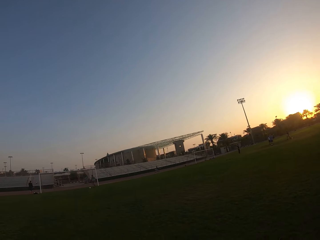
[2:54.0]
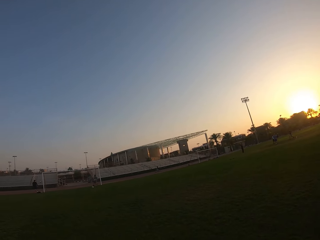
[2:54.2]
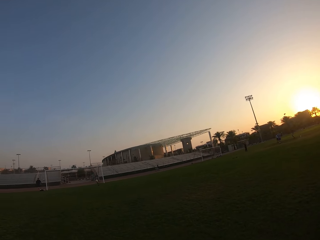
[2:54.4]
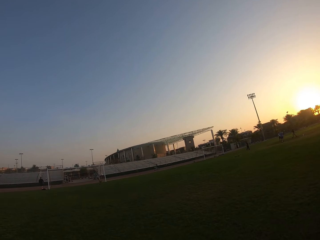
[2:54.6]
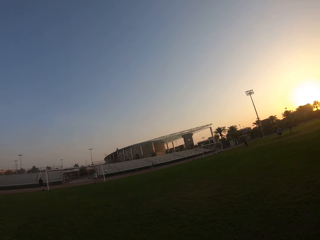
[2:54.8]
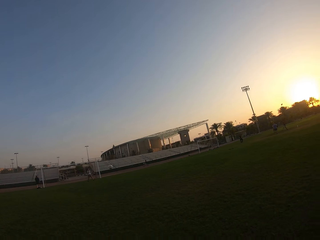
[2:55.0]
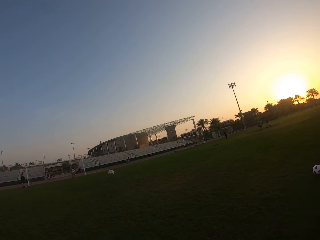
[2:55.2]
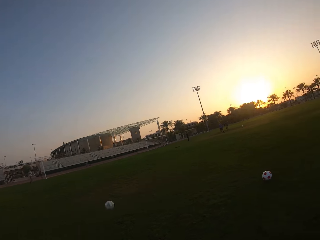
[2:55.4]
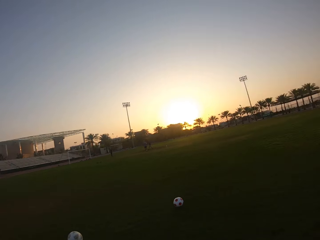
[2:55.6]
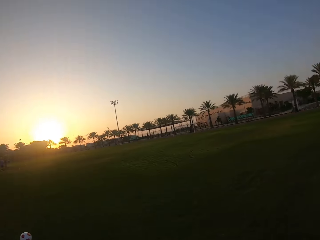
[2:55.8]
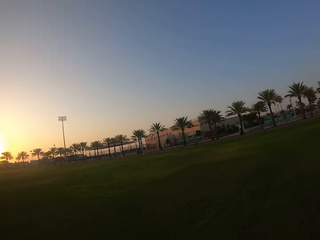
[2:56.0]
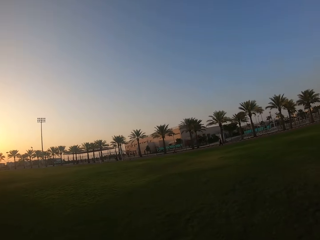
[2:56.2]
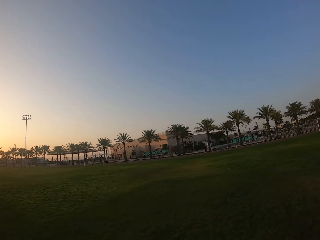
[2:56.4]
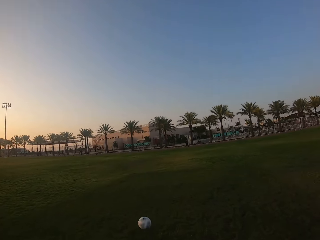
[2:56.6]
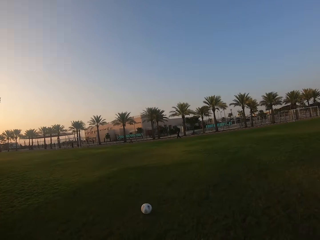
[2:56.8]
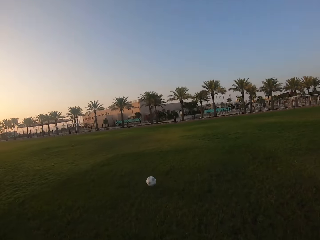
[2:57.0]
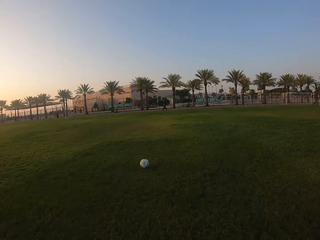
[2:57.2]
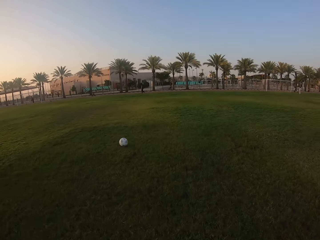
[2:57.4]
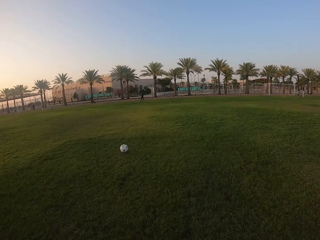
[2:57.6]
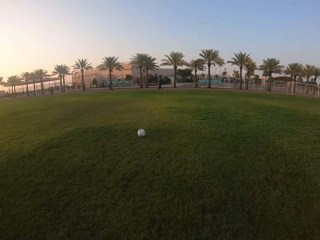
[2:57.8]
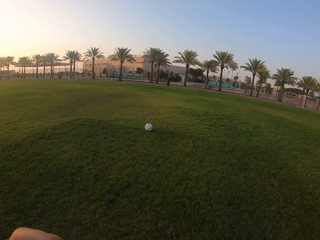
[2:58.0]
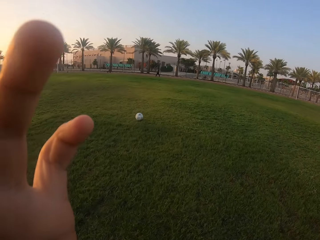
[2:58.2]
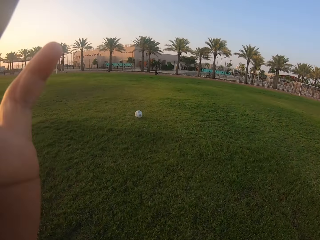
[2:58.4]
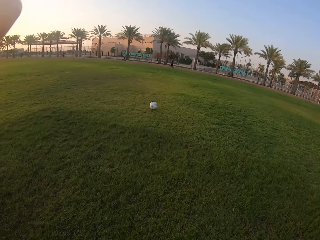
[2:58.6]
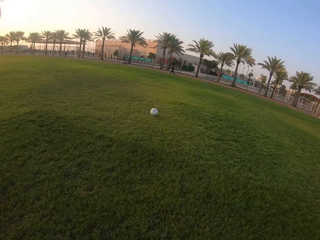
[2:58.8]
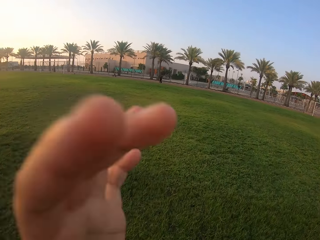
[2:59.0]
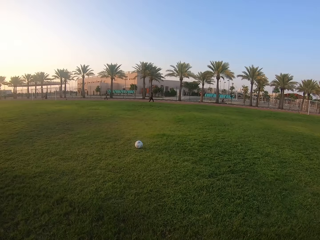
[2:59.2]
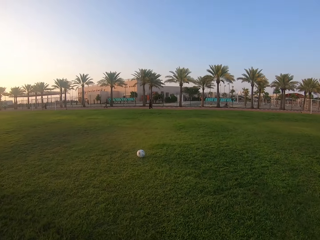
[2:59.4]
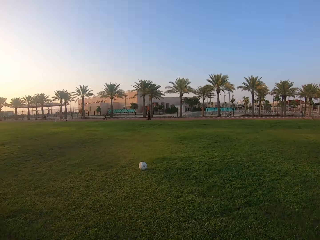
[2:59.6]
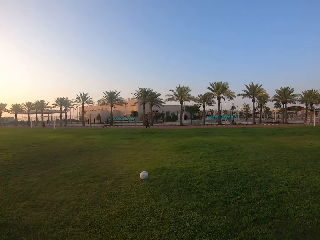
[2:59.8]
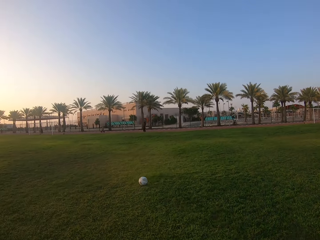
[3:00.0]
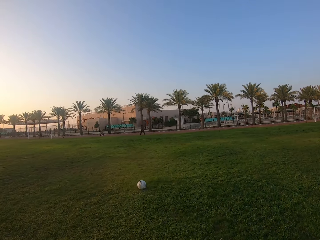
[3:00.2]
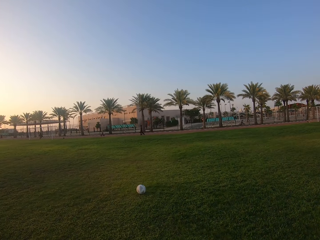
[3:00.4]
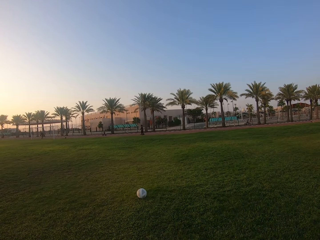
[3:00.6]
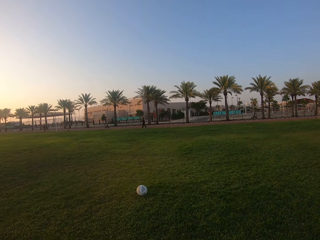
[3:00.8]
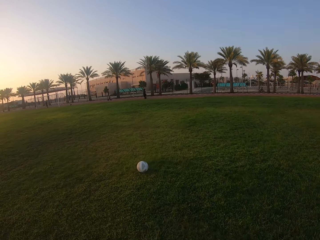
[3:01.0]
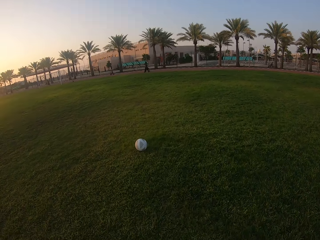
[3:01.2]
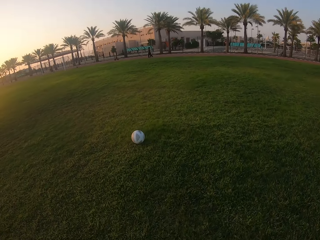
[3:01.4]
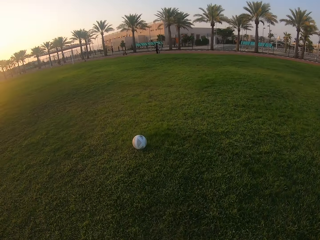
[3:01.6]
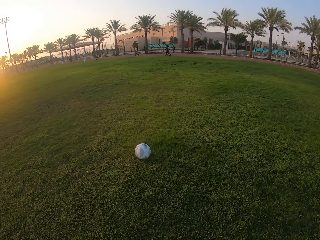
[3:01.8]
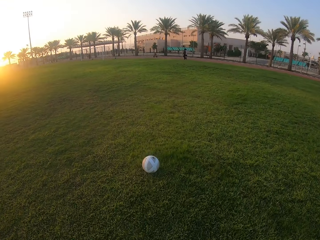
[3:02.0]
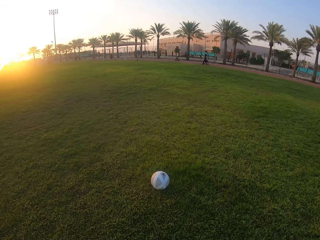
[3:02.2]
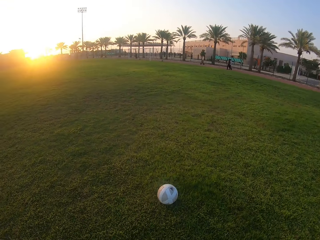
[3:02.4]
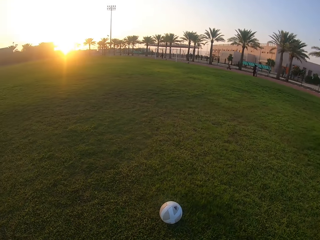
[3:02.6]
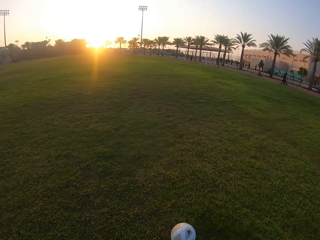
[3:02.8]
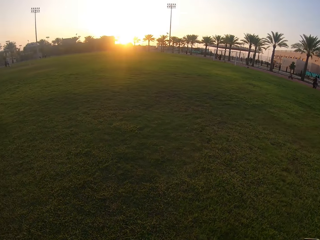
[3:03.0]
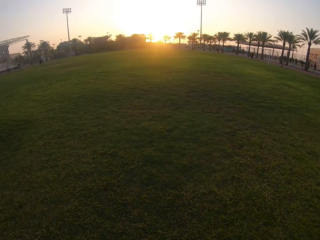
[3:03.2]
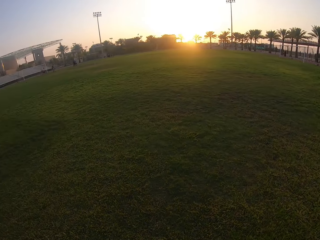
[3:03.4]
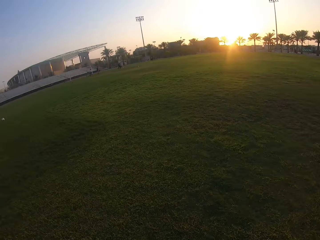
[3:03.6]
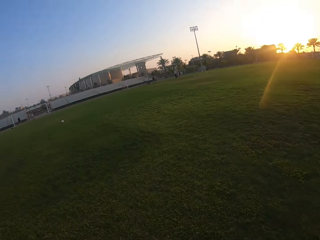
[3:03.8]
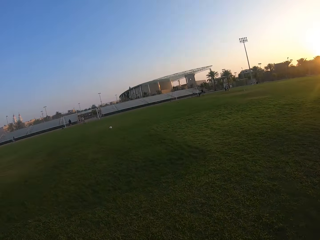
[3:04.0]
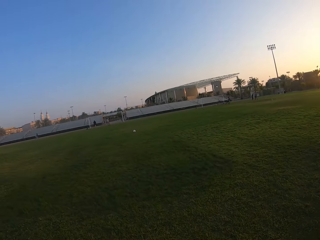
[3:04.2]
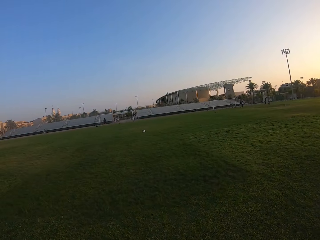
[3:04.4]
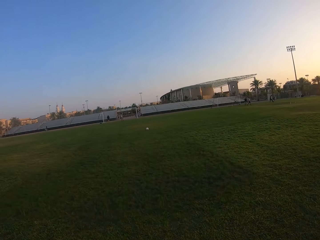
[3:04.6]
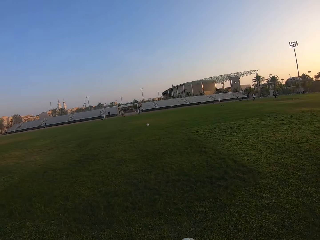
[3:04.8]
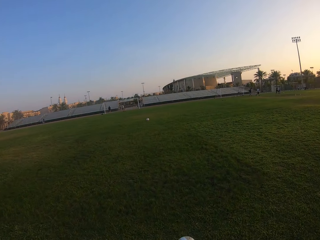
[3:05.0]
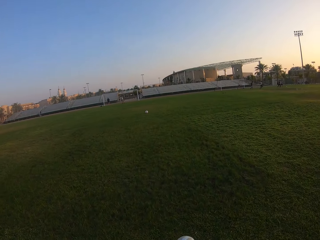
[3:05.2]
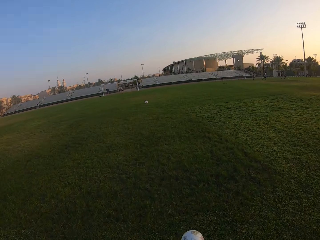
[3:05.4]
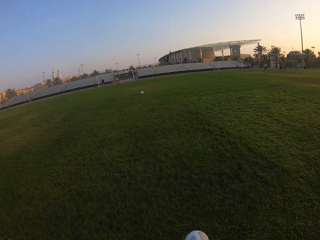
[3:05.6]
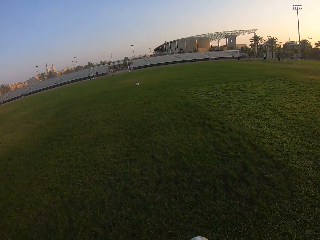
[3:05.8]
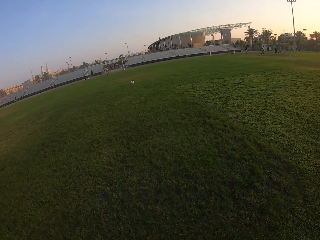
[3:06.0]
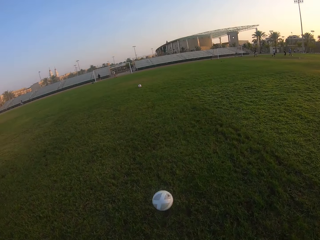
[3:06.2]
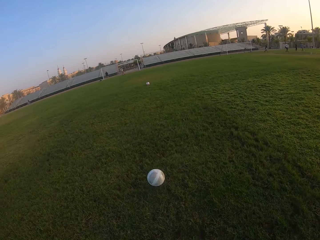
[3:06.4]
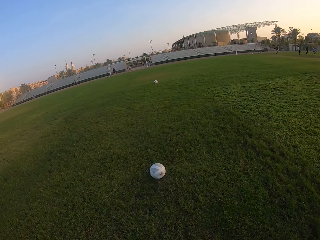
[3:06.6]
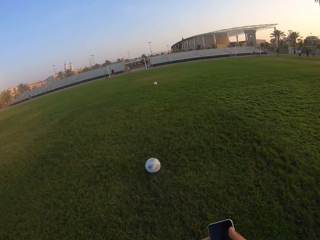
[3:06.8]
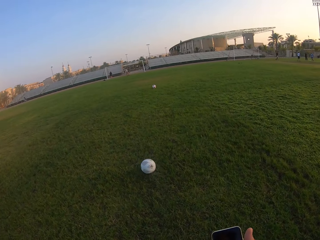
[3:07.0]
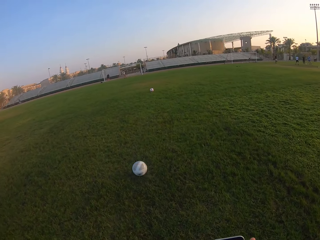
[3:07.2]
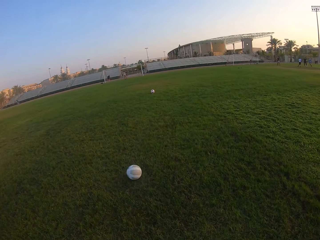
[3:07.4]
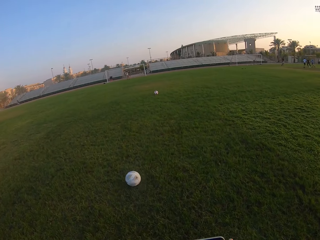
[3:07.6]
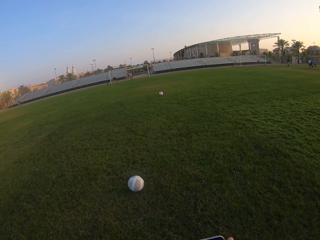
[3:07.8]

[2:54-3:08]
A man kicks the ball to the camera wearer. The camera wearer runs after the ball. They kick the ball around the field.

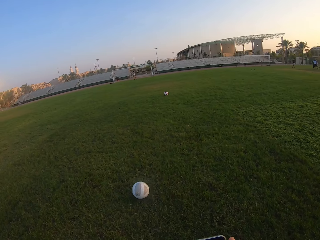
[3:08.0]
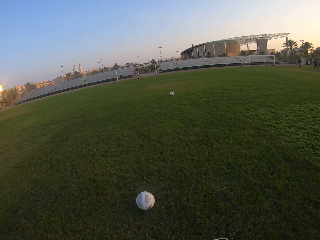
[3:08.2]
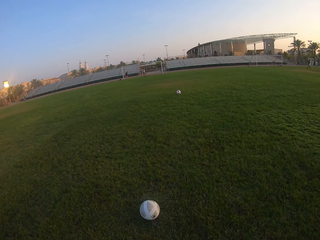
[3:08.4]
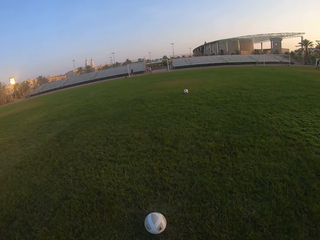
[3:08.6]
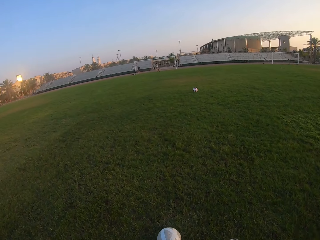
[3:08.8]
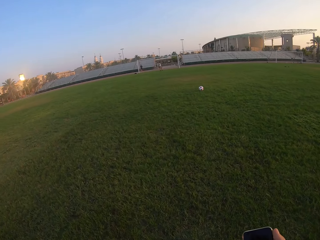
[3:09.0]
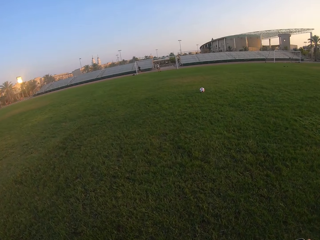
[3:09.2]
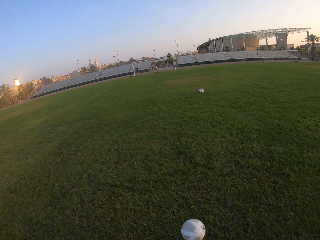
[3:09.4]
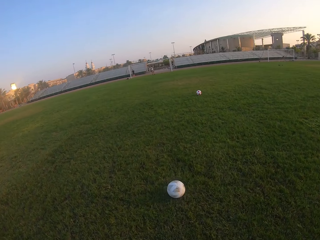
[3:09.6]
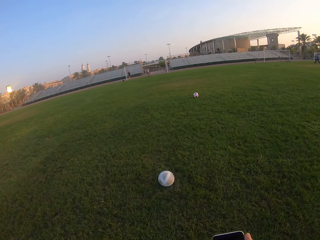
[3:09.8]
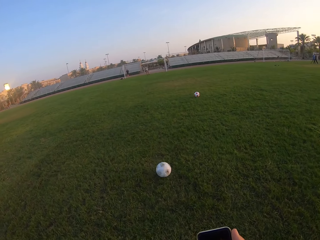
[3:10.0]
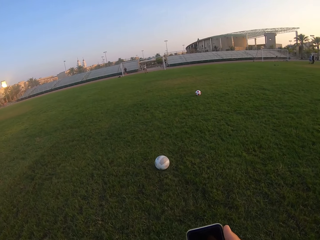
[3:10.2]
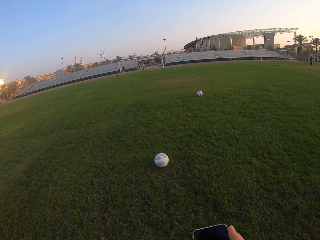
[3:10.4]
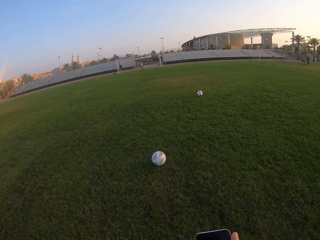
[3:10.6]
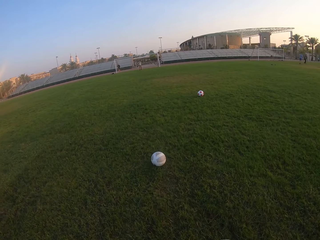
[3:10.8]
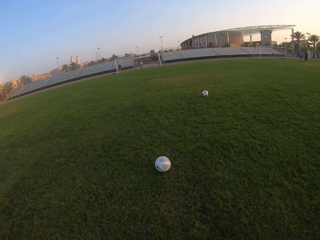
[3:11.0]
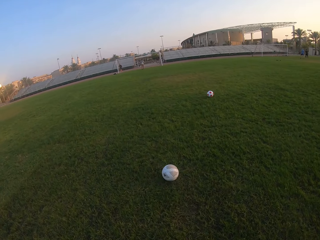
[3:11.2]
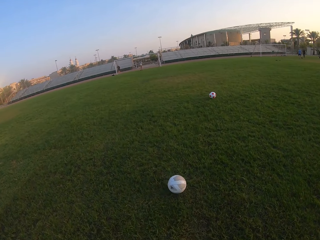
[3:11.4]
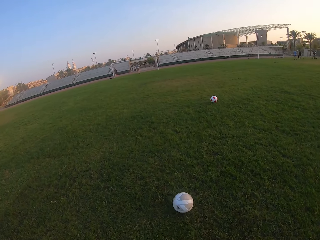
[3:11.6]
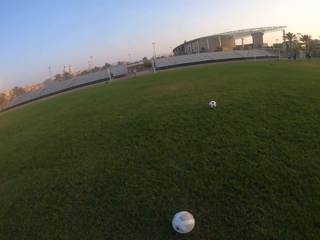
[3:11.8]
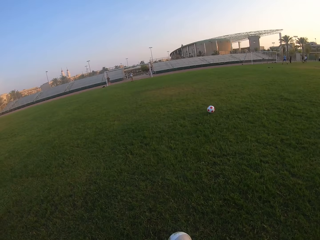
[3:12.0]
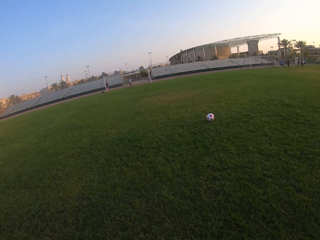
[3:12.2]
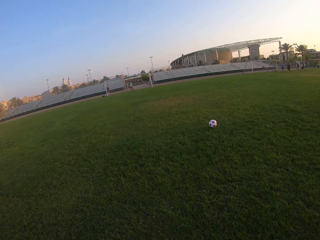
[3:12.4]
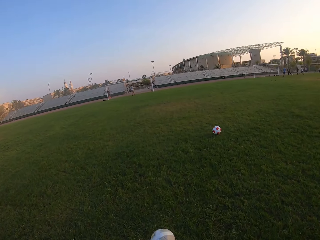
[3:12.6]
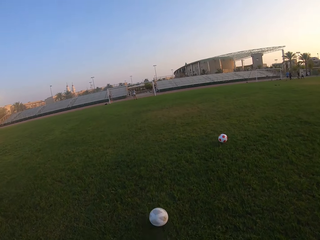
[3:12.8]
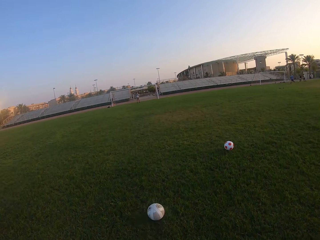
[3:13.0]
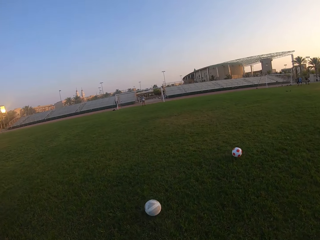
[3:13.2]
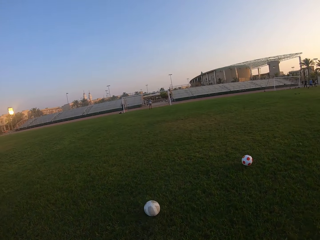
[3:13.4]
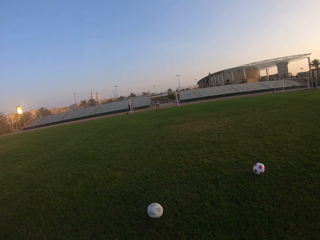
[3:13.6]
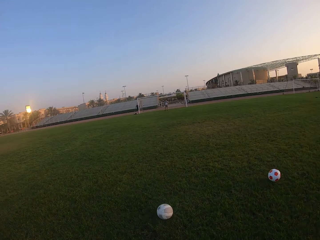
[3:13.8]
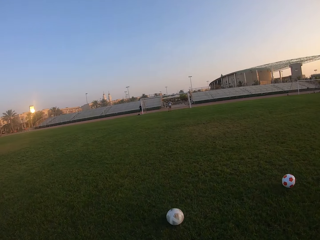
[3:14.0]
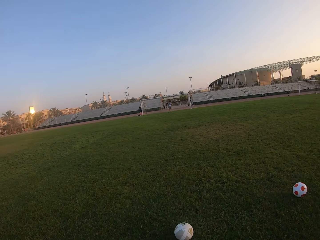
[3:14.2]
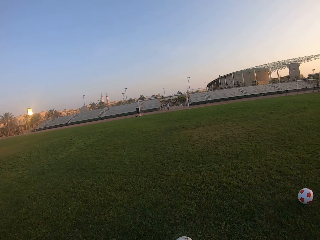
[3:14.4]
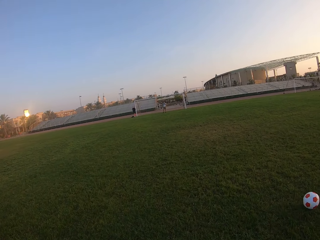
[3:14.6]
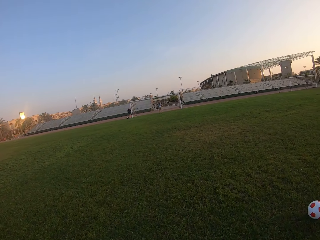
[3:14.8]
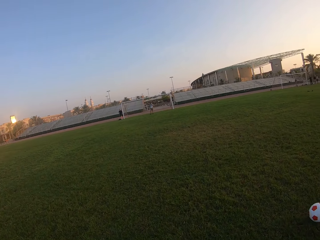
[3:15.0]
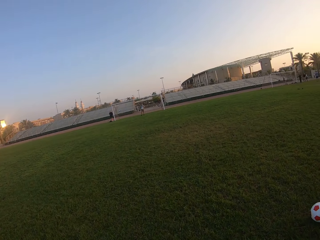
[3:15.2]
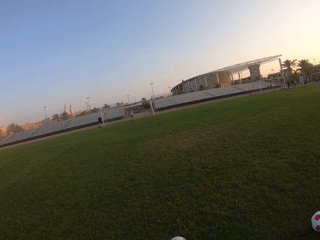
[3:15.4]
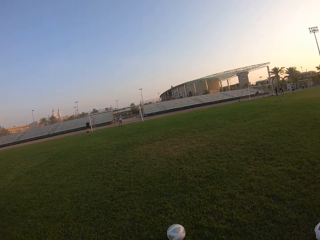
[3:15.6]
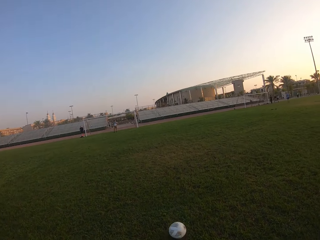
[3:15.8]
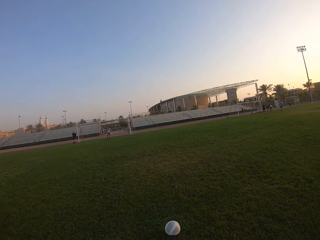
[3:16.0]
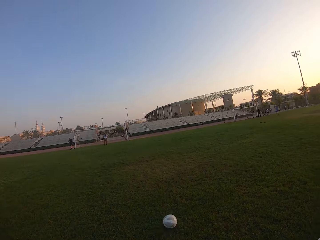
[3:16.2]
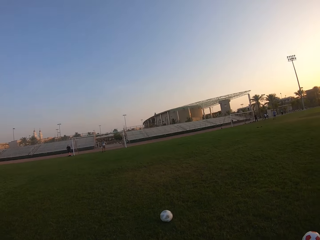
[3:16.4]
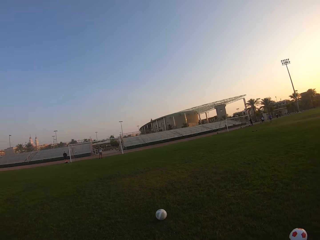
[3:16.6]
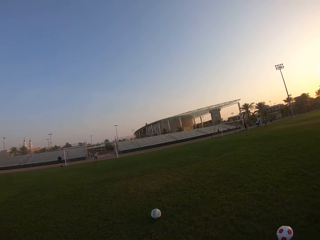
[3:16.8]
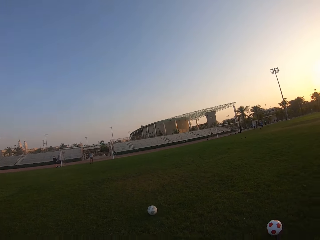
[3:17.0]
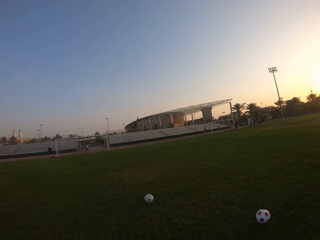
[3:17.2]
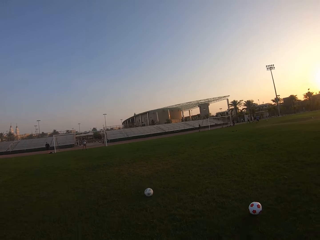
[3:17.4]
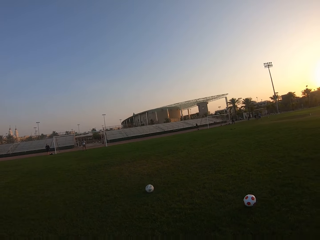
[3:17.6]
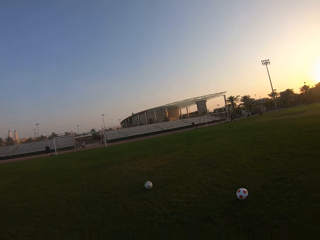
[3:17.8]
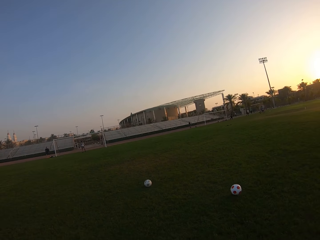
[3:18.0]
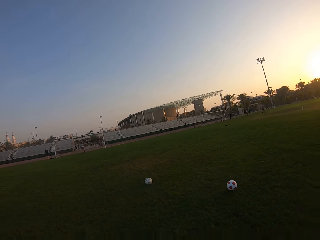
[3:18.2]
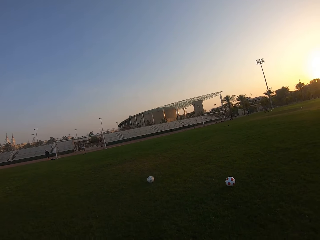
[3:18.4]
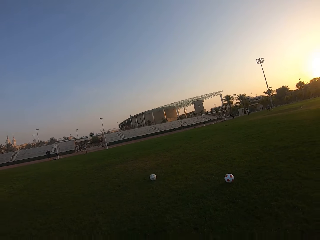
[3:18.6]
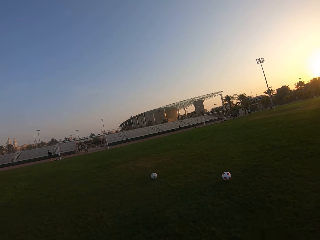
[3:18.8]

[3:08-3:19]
The camera wearer moves backwards.
